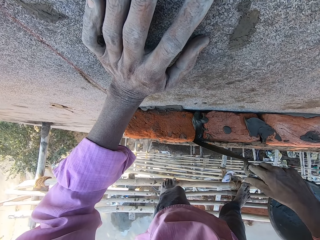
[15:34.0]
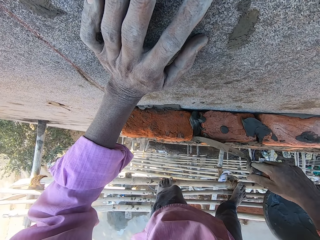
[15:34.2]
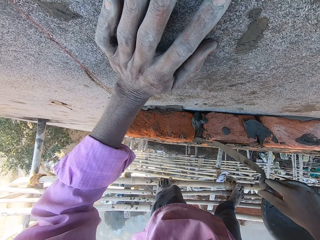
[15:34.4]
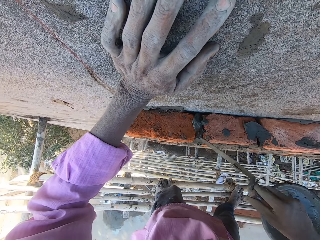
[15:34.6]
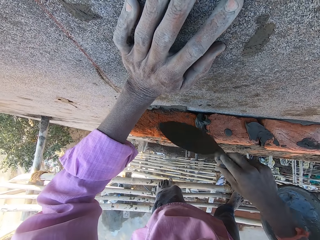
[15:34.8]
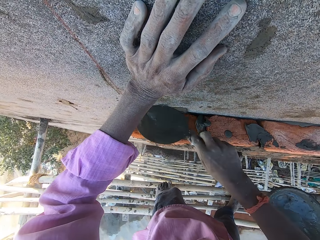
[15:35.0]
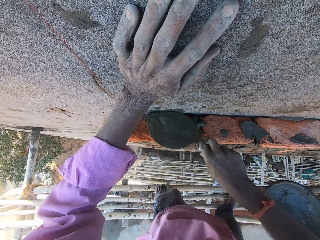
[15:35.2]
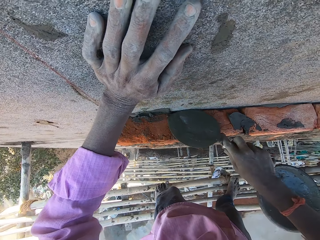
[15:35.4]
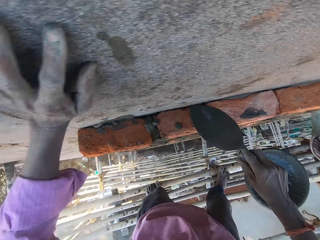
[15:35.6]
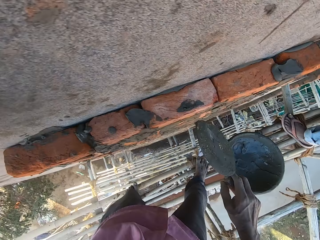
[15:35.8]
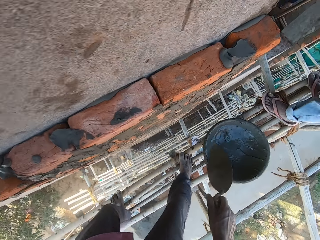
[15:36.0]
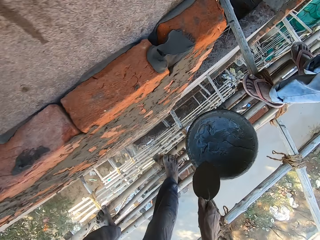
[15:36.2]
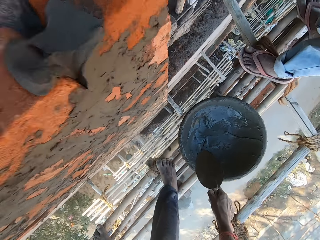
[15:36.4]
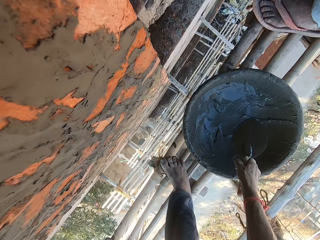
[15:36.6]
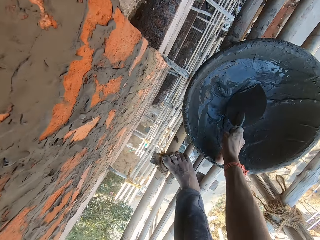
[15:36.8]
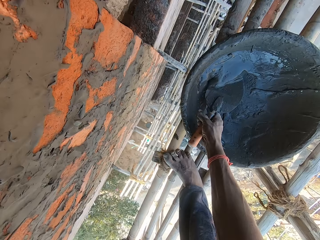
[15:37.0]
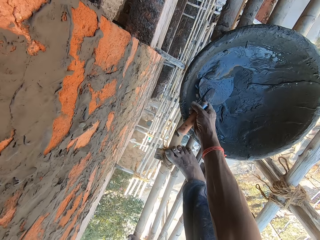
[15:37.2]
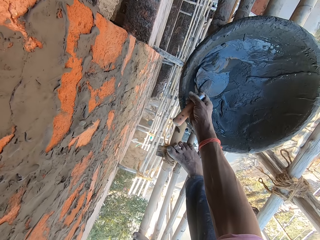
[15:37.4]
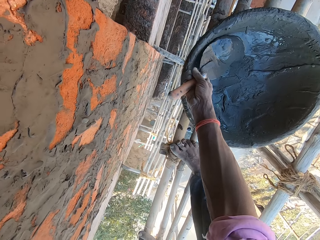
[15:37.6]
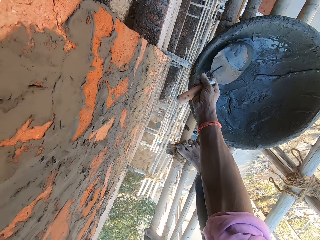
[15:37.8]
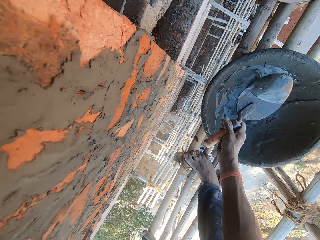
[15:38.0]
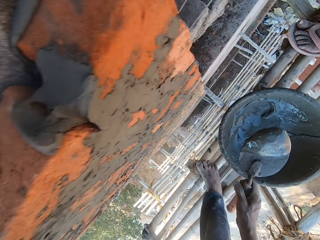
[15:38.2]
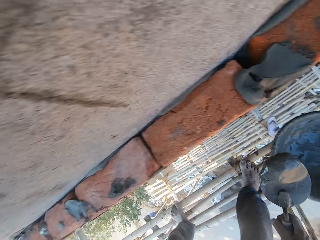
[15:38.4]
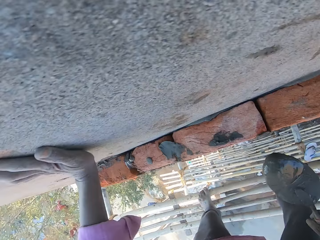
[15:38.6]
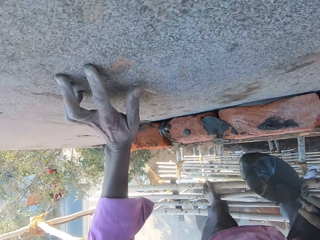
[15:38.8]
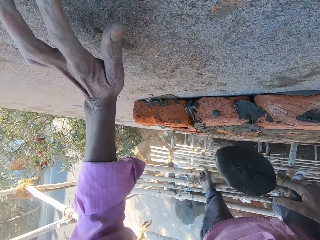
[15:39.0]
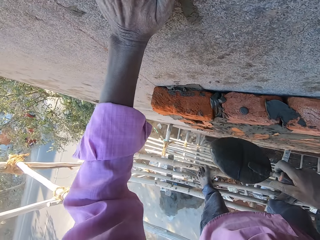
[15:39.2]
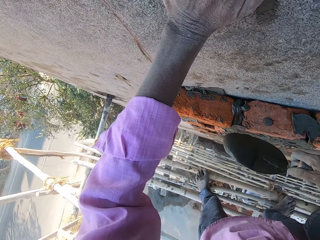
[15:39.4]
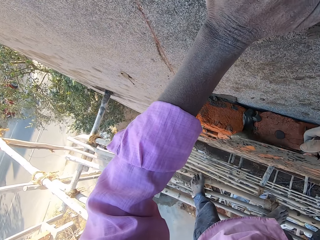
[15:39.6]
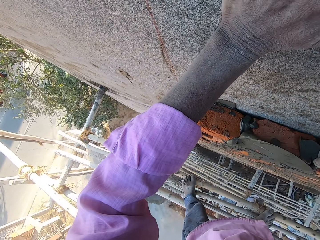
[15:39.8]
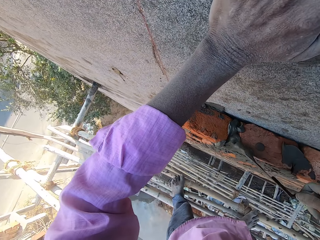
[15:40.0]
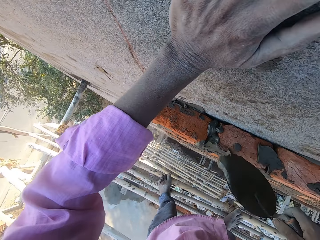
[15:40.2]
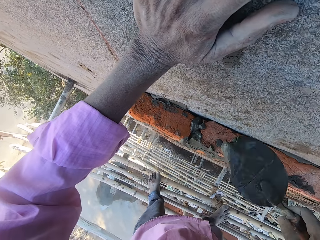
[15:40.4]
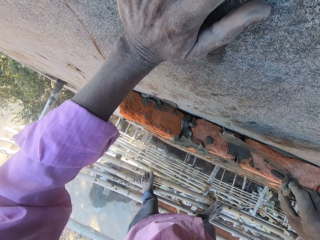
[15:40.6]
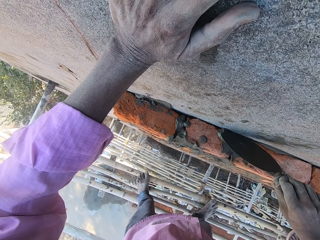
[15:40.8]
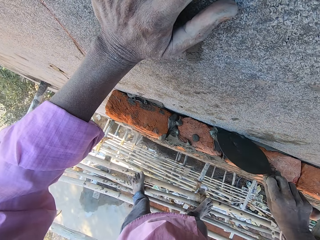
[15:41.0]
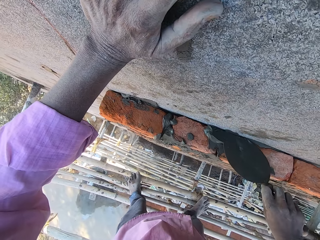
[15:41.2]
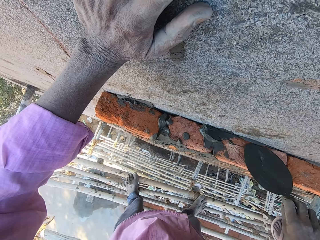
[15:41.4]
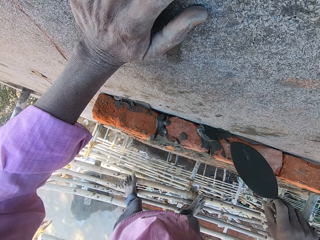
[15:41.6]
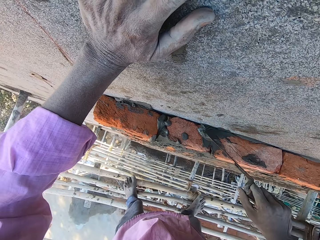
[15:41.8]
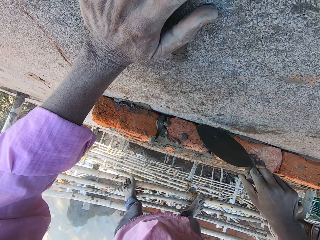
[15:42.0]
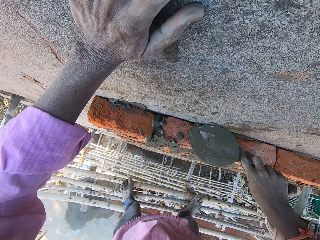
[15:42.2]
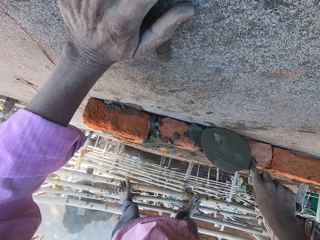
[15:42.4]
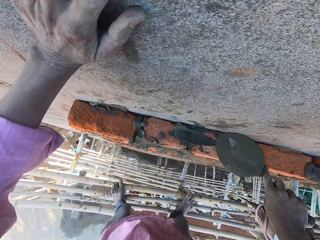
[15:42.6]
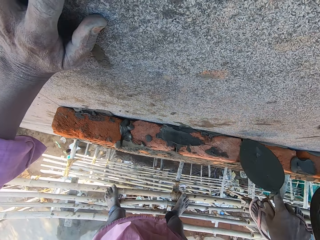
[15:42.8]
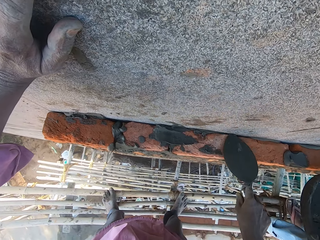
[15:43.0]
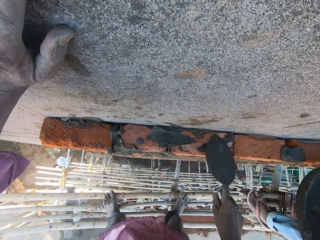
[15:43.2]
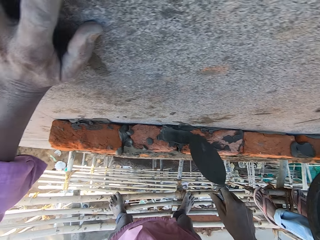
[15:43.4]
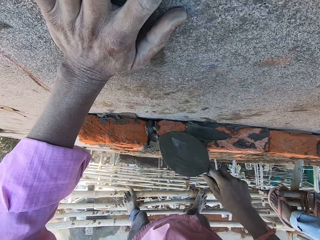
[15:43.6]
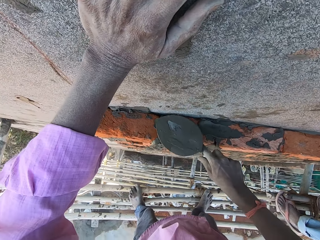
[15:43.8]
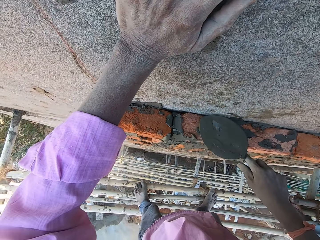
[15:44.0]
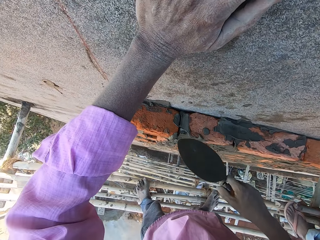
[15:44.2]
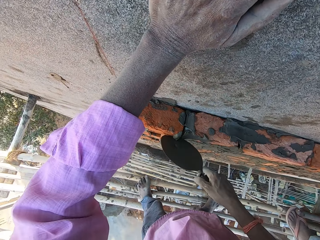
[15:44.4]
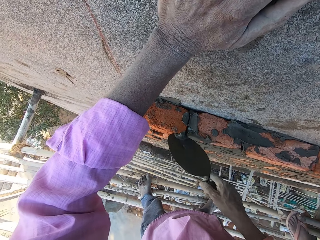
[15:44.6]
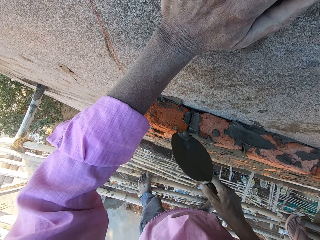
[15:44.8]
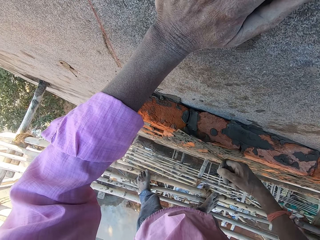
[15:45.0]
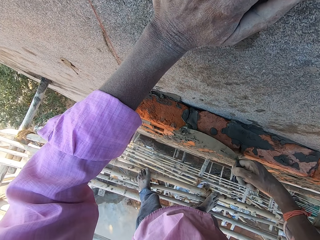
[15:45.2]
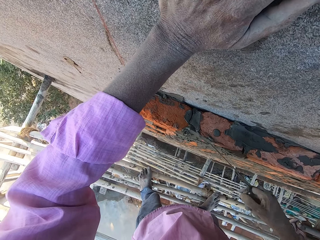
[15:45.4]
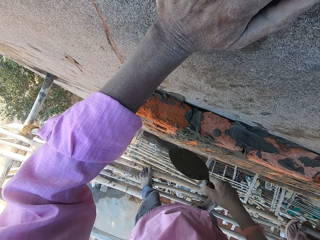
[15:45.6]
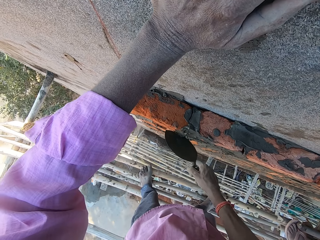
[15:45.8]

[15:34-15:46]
The camera wearer plasters the bricks with the hand trowel in his right hand. He takes mortar from the head pan with the hand trowel in his right hand. He plasters the bricks with the hand trowel in his right hand.

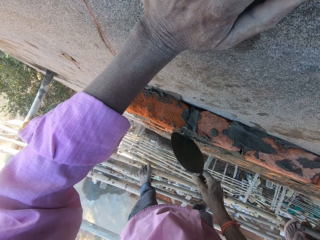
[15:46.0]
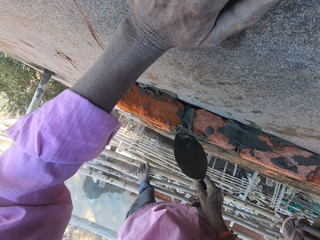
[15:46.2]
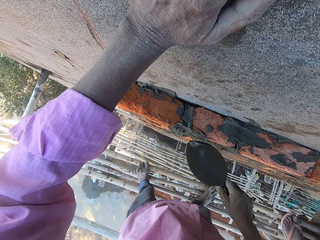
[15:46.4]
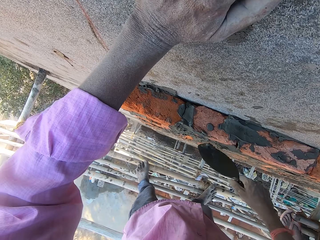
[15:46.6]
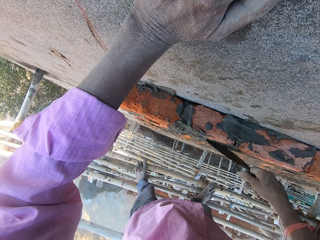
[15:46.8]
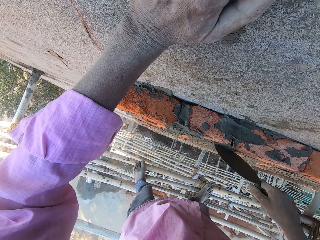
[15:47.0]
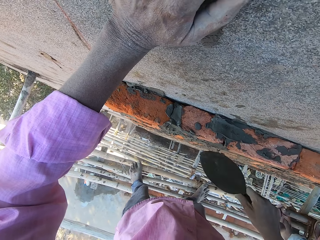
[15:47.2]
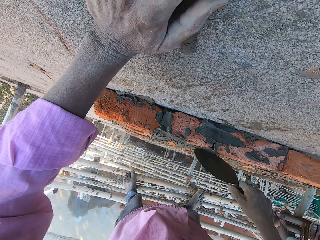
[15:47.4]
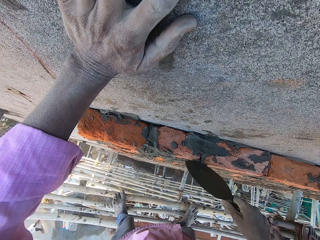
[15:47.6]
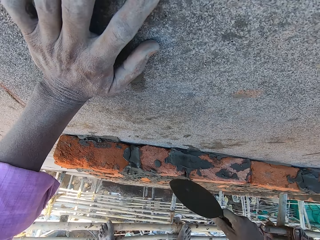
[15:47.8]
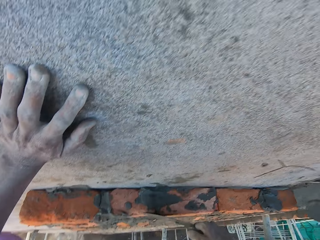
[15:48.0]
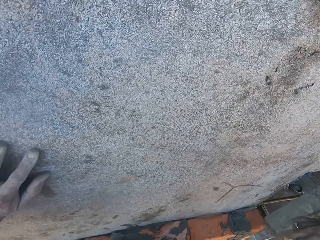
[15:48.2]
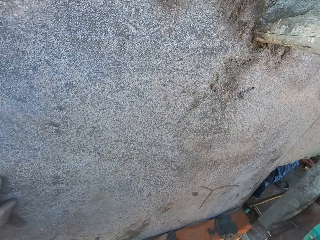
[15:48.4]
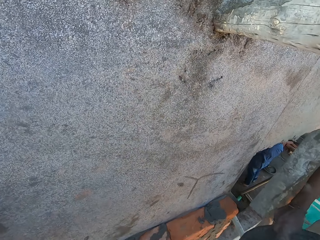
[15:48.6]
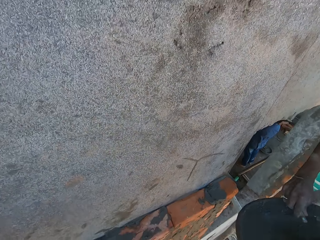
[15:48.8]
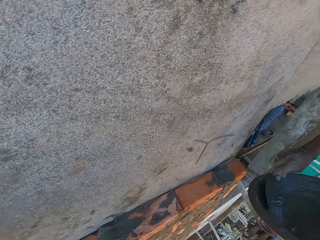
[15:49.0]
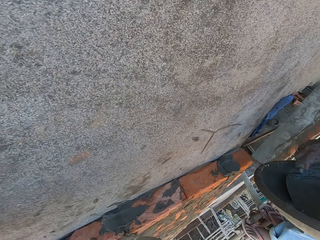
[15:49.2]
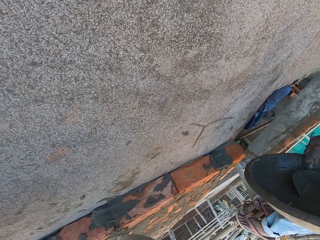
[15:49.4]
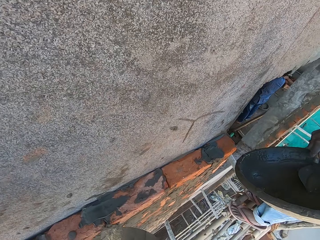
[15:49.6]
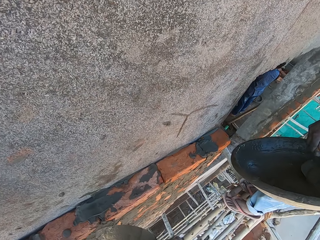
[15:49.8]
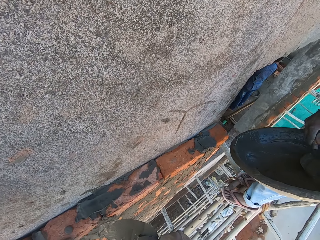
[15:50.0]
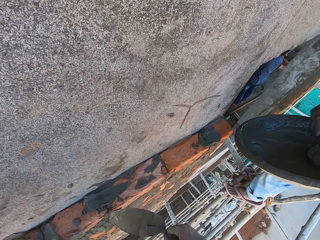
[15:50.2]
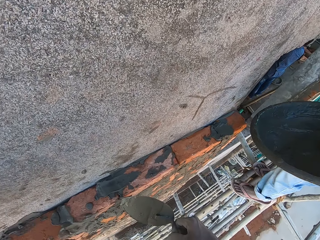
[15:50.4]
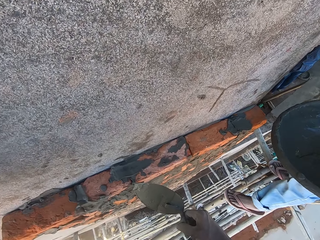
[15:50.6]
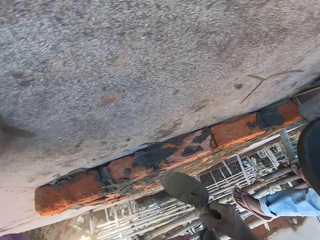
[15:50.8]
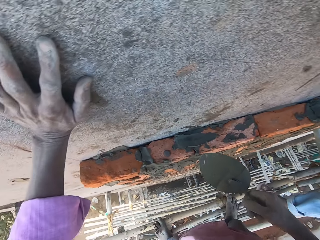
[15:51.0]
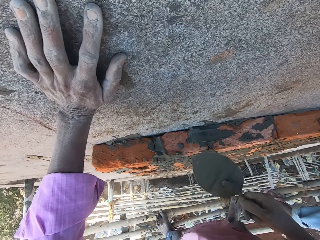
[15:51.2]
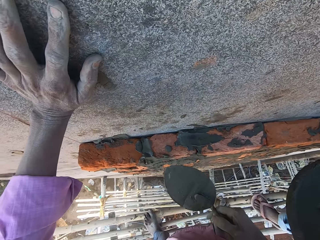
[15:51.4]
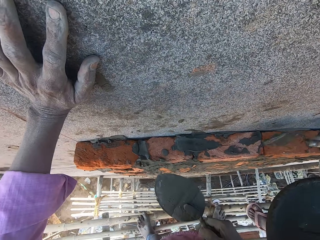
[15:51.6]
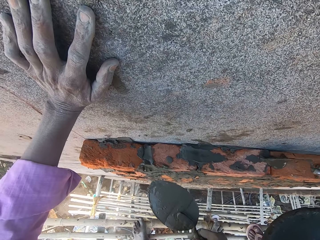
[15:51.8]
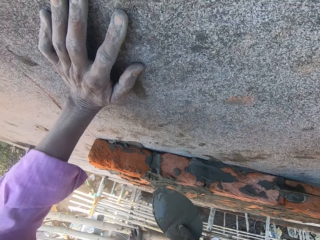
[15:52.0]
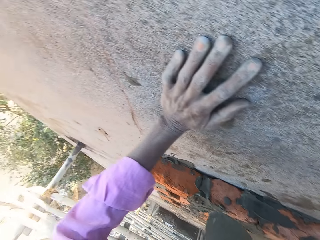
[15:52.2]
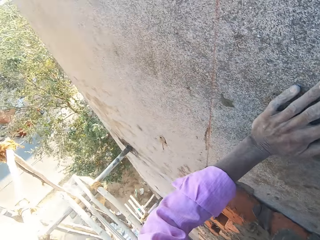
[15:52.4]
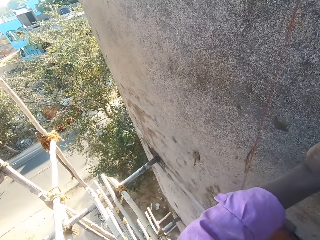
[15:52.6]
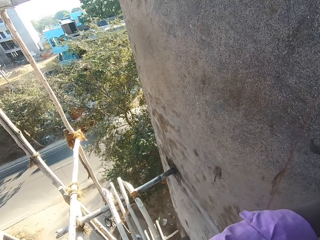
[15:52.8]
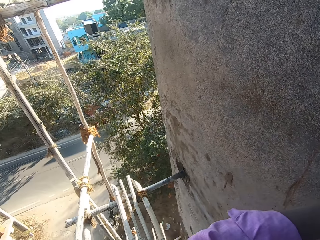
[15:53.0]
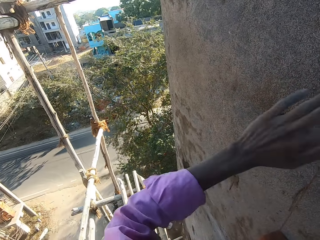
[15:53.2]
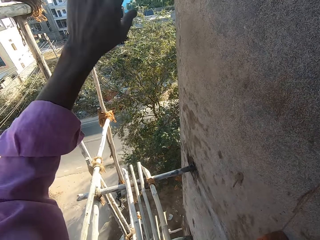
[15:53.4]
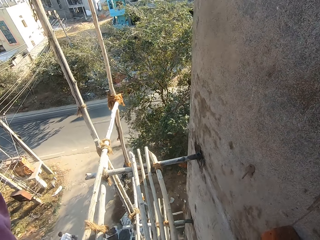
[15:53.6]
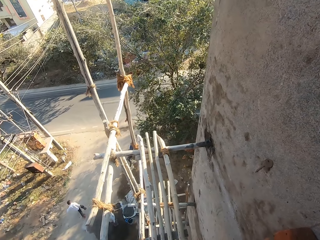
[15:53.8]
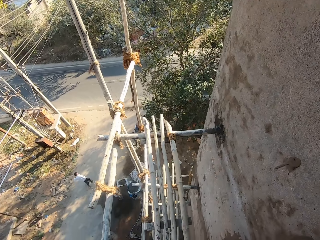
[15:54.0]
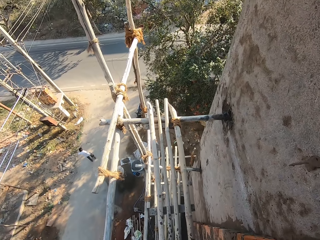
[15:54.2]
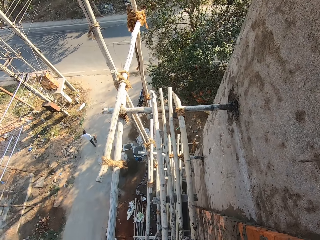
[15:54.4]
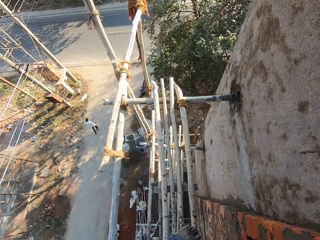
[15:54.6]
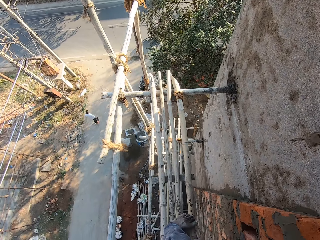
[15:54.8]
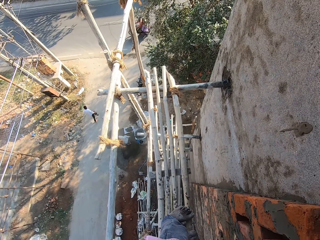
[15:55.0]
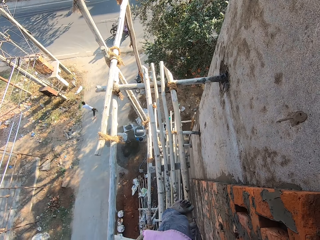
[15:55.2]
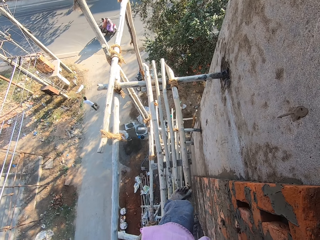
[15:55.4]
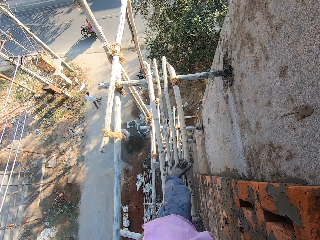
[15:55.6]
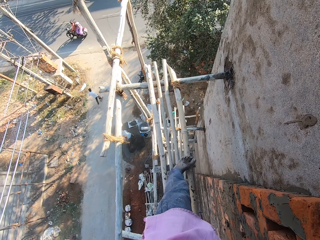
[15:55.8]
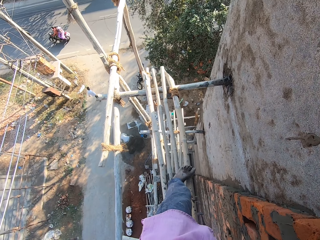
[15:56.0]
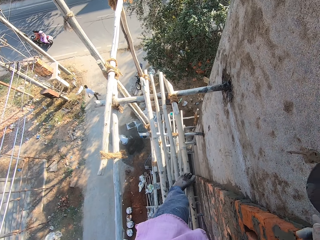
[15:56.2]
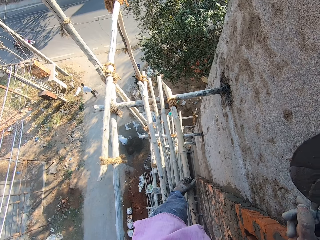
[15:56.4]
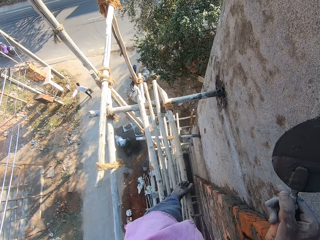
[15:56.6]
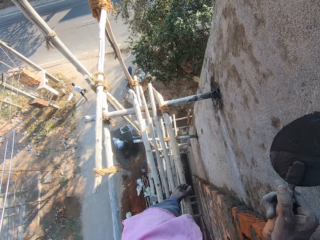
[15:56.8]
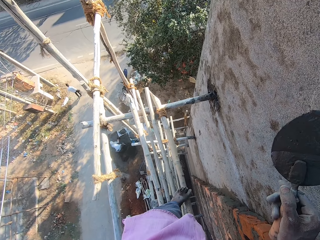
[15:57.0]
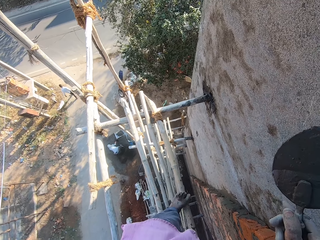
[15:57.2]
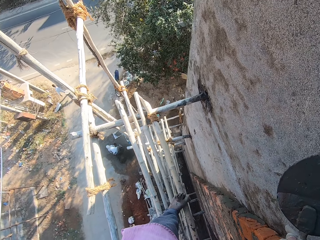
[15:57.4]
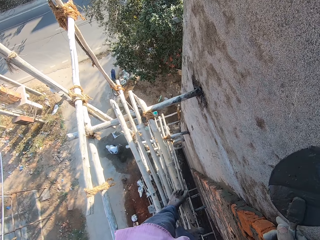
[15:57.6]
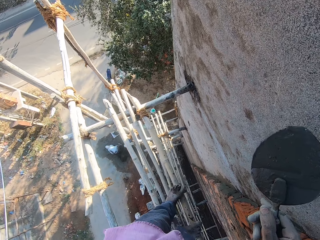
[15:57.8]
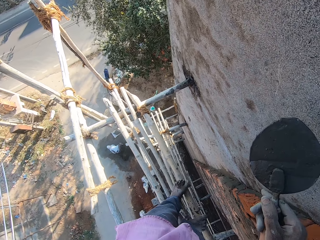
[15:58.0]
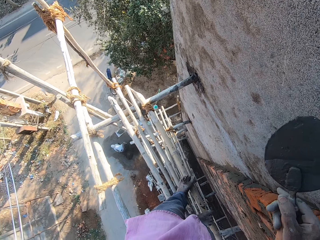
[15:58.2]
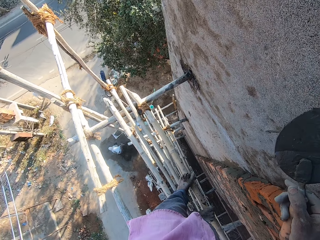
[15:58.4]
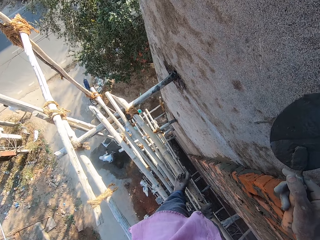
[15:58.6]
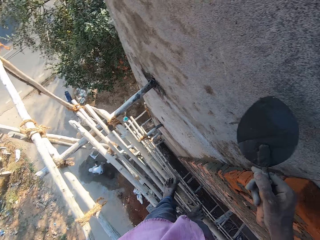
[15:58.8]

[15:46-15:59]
The man holds the head pan with his left hand. He puts cement together in a bowl. He takes mortar from the head pan with the hand trowel in his right hand. He moves his left towards the camera wearer. He plasters the bricks with the hand trowel in his right hand. He pours cement on a brick. The camera wearer looks around the open place. He lifts his left hand from the wall. He moves to the left.
